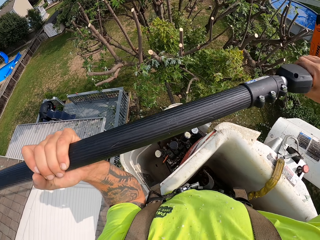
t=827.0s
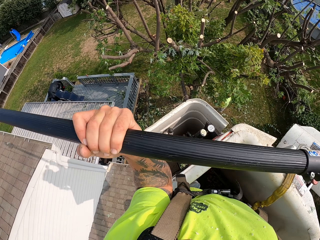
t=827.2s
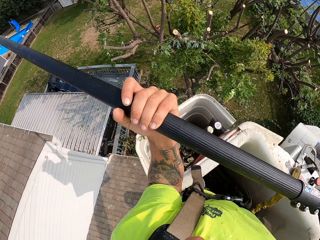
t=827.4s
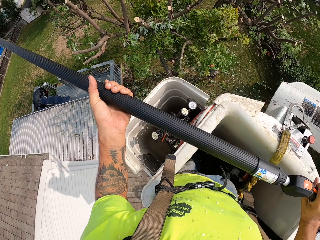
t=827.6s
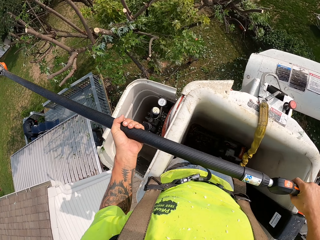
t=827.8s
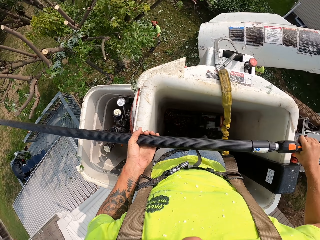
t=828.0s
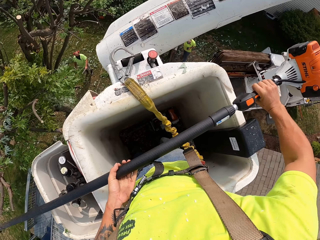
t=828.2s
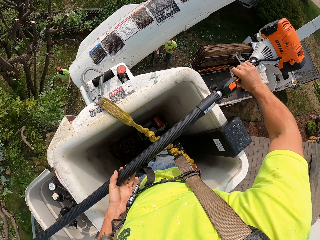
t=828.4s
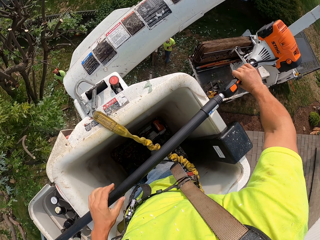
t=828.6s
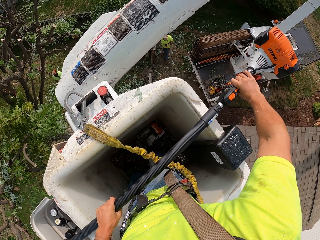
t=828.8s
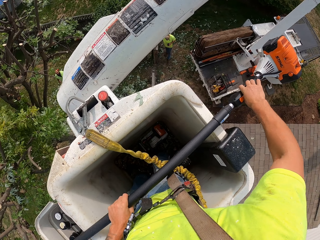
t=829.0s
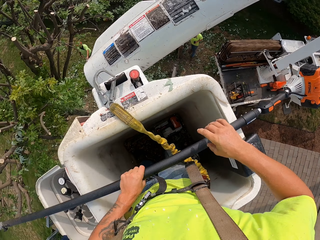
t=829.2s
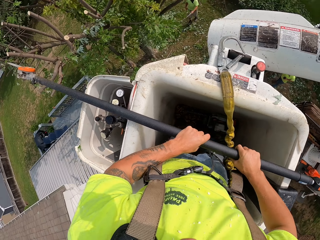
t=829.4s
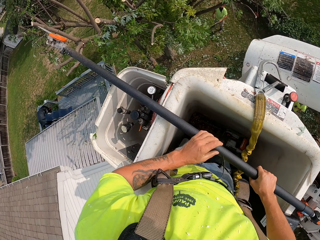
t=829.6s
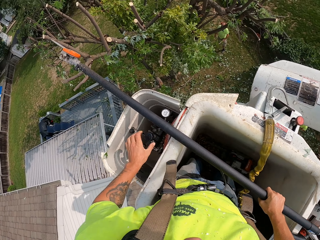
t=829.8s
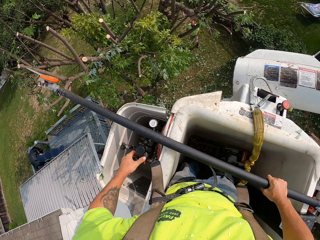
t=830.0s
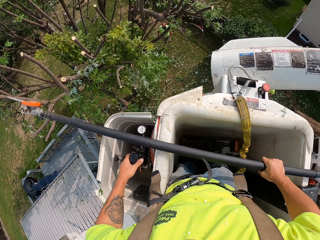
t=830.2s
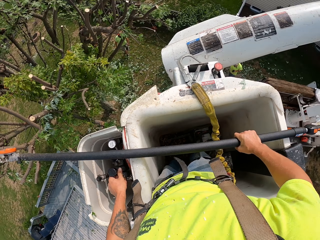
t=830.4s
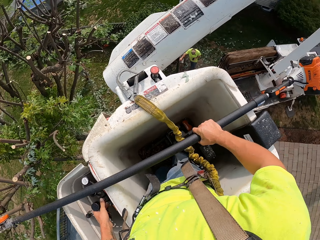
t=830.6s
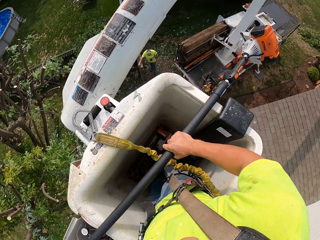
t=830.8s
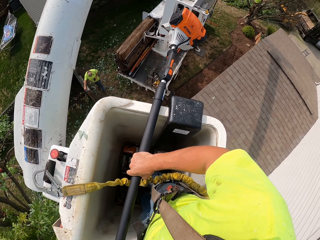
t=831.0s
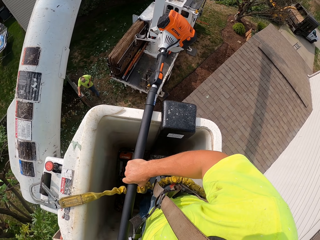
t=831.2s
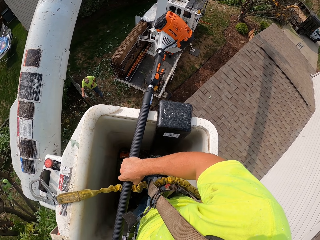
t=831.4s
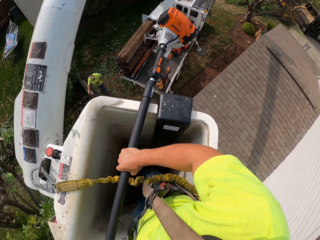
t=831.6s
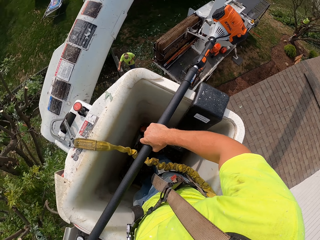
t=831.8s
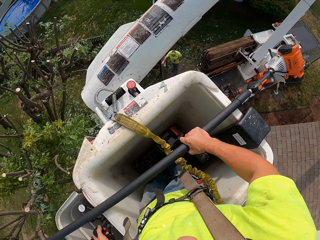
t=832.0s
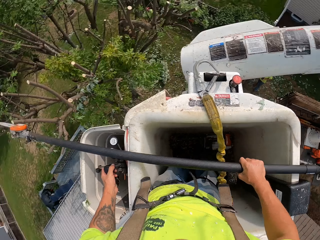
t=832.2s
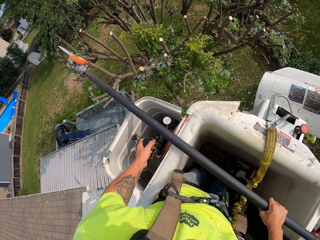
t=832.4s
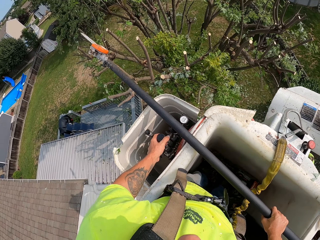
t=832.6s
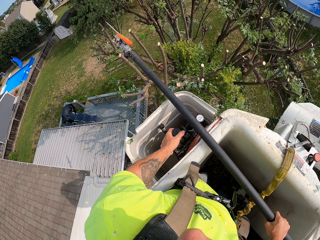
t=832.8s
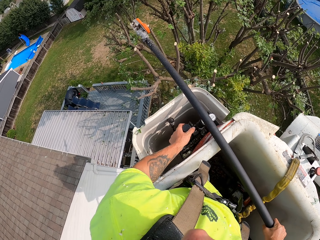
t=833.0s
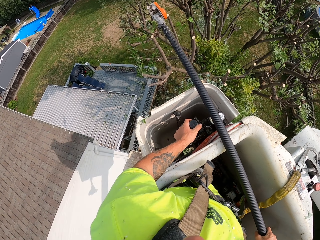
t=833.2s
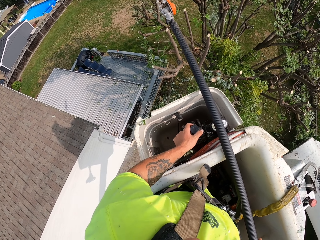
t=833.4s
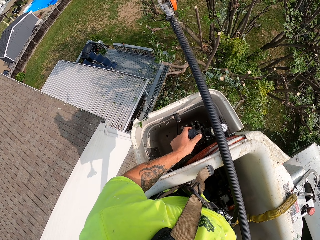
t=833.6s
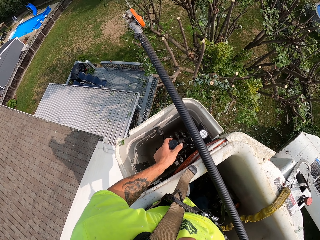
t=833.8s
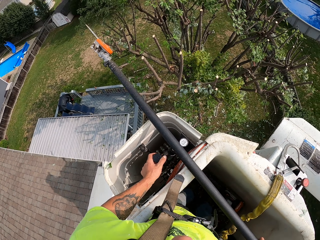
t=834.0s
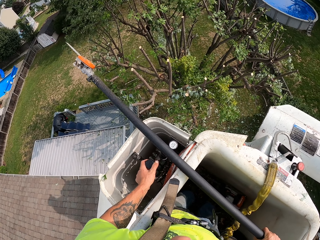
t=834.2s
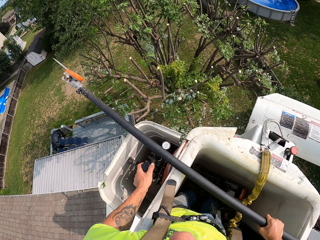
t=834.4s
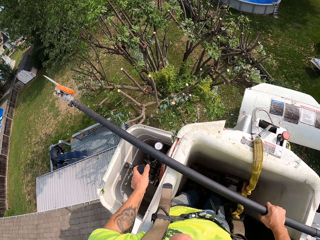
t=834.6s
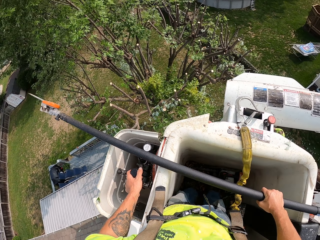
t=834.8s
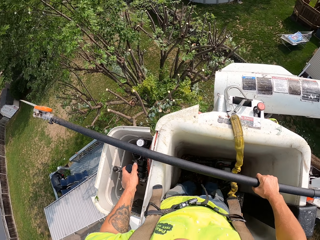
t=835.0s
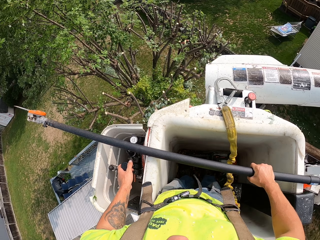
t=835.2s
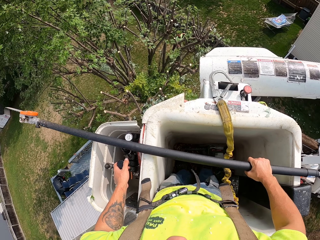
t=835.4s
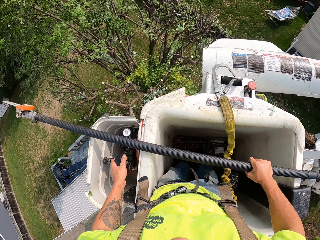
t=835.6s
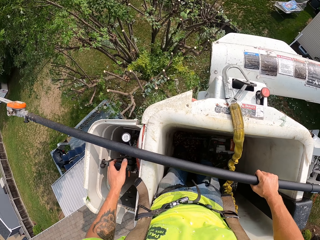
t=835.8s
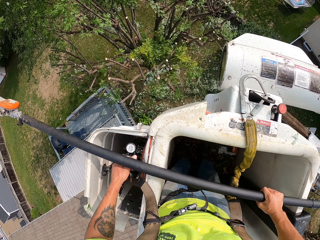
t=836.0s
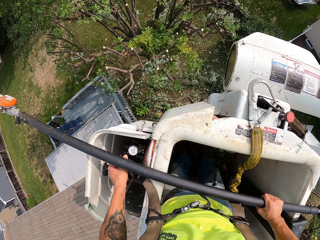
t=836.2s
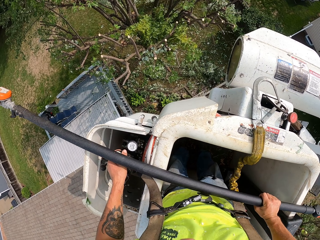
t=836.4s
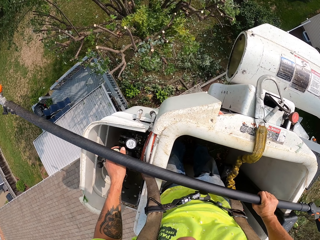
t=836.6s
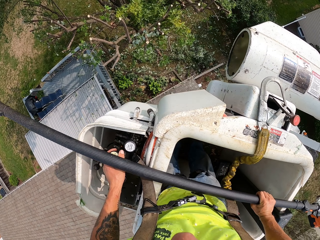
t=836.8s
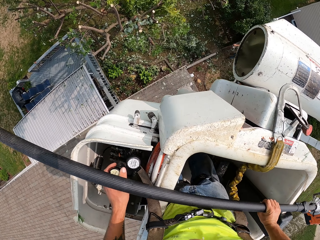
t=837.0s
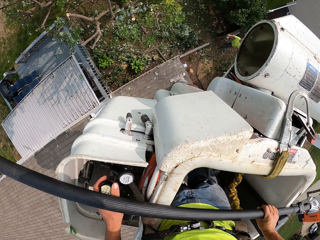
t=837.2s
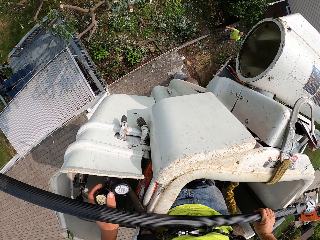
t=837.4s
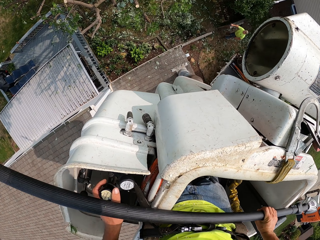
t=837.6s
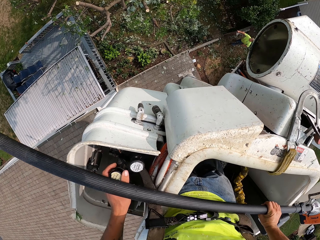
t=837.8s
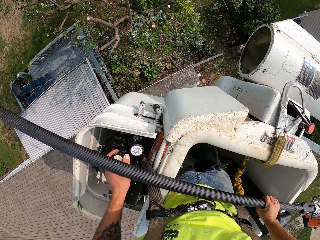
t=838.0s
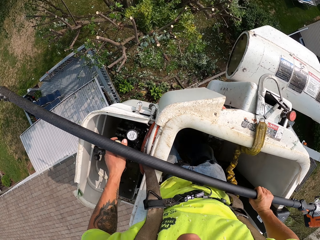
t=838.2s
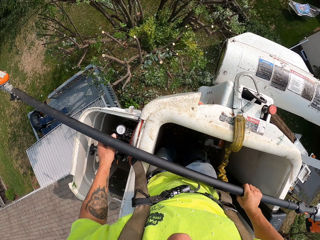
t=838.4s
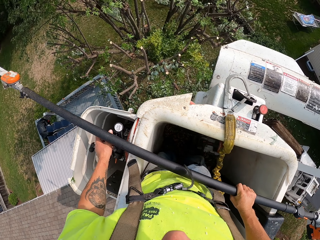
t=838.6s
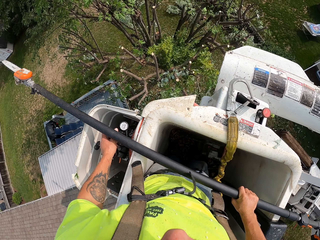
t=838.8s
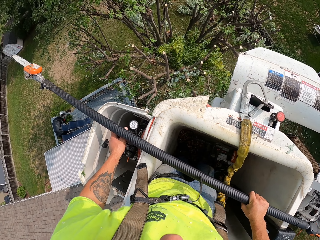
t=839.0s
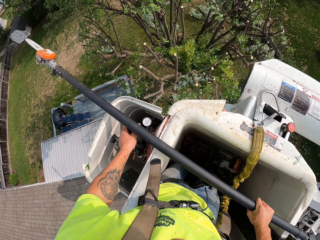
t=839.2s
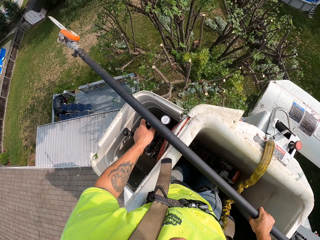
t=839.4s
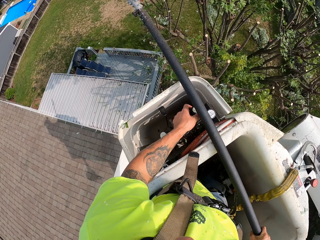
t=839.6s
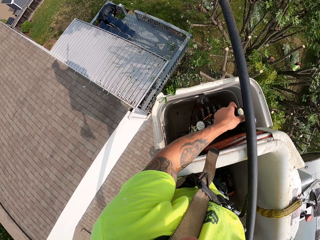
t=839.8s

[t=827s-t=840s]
The camera wearer rotates something. He places the chain saw on the bucket lift with his hands. He operates the control section of the bucket lift with his left hand. He operates something.

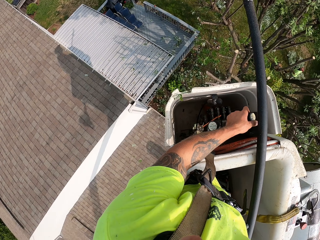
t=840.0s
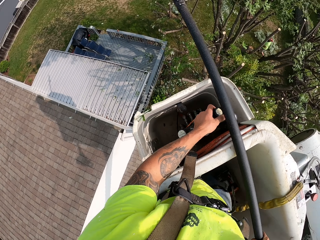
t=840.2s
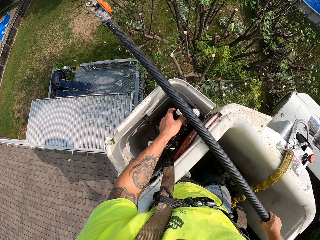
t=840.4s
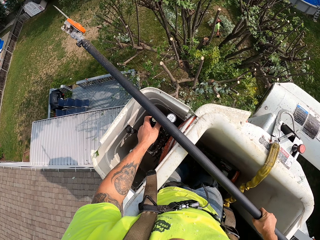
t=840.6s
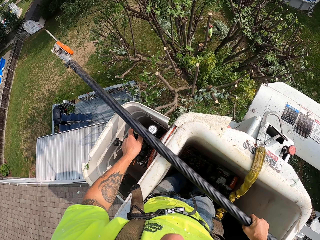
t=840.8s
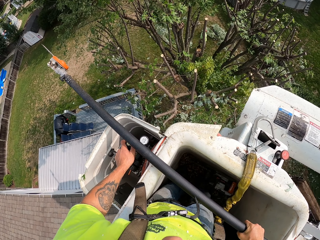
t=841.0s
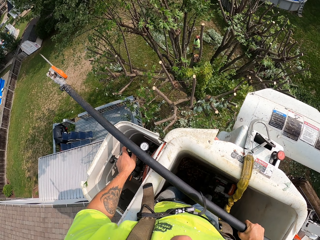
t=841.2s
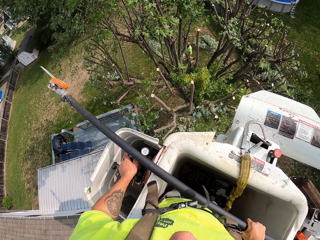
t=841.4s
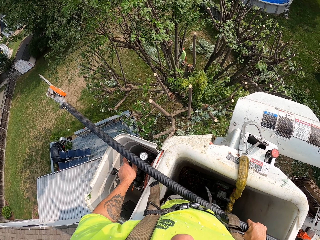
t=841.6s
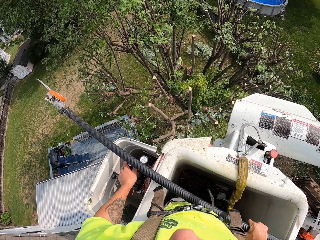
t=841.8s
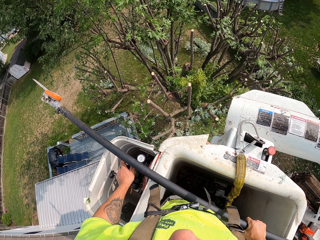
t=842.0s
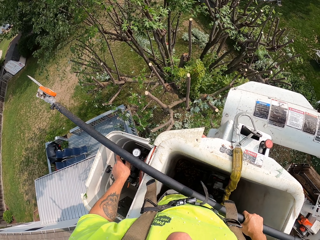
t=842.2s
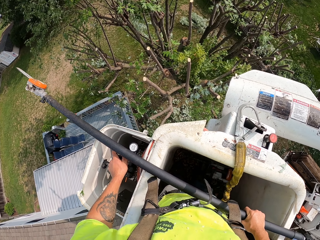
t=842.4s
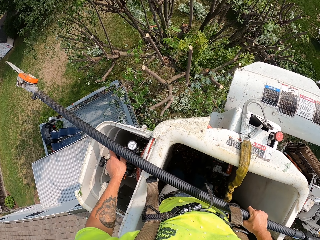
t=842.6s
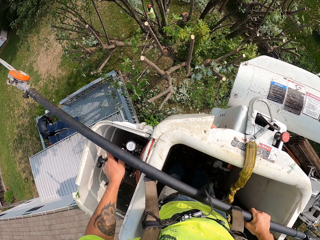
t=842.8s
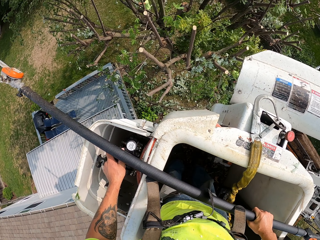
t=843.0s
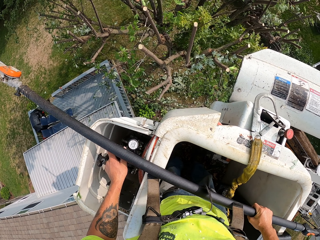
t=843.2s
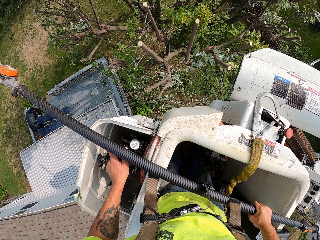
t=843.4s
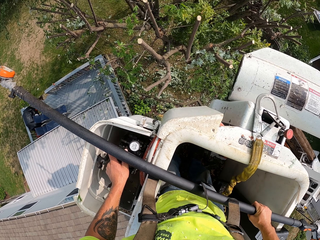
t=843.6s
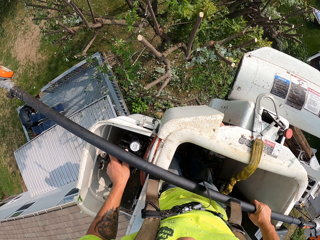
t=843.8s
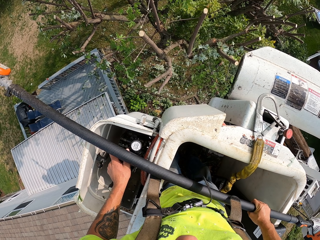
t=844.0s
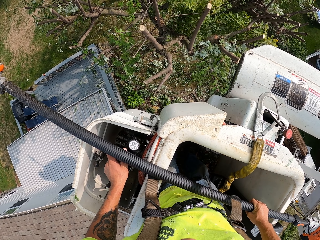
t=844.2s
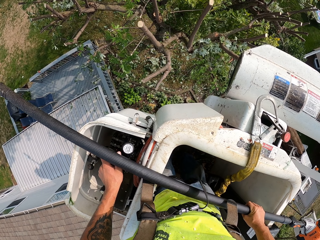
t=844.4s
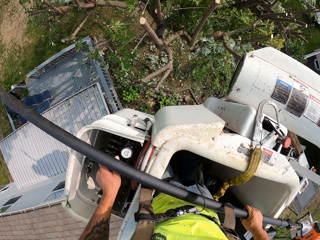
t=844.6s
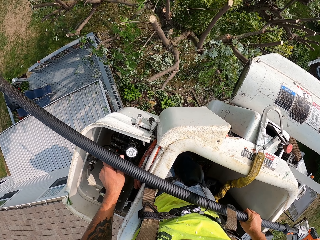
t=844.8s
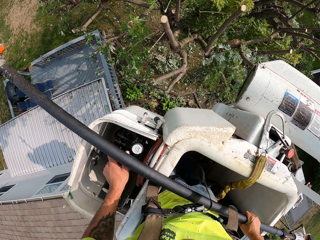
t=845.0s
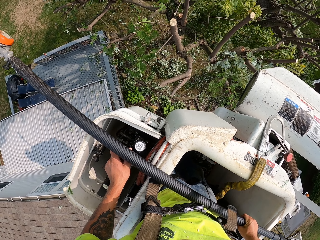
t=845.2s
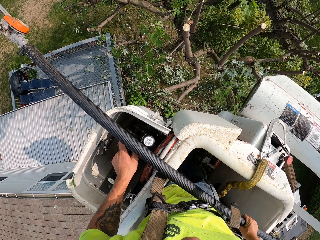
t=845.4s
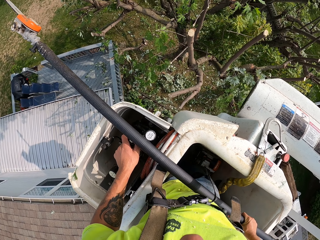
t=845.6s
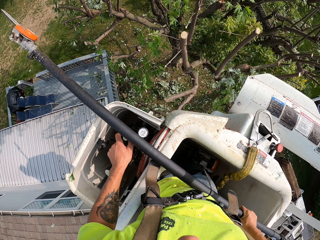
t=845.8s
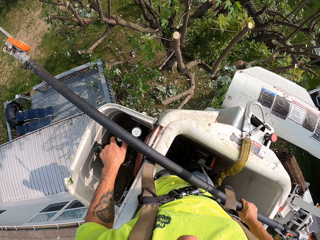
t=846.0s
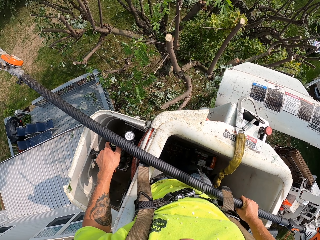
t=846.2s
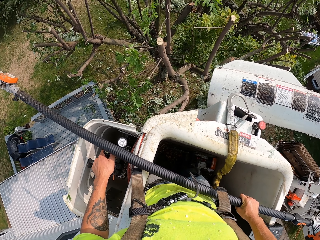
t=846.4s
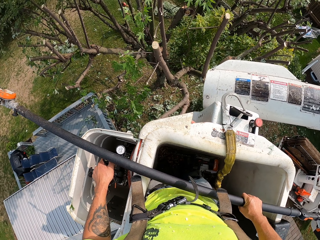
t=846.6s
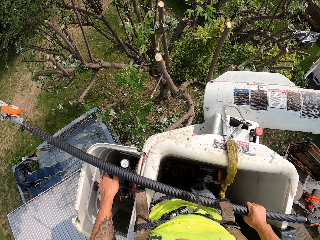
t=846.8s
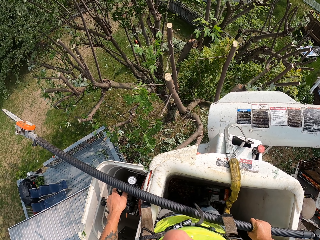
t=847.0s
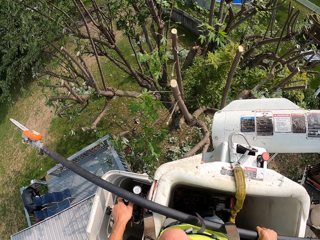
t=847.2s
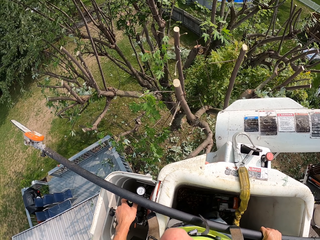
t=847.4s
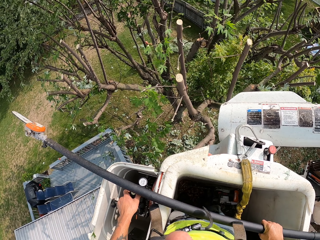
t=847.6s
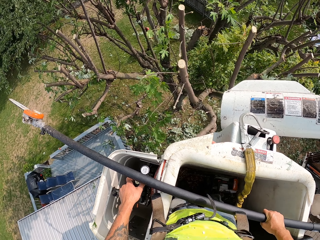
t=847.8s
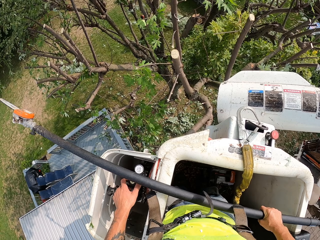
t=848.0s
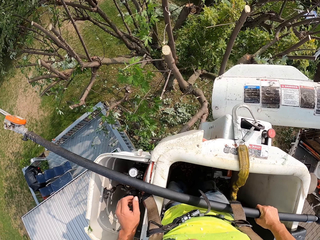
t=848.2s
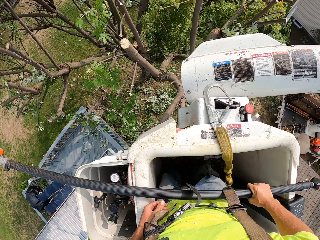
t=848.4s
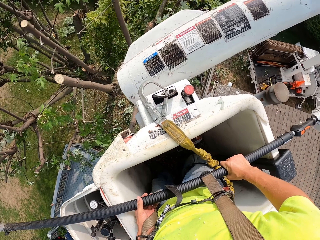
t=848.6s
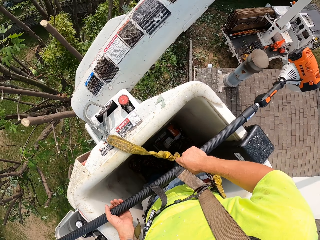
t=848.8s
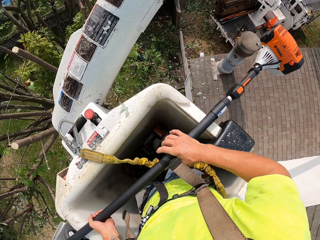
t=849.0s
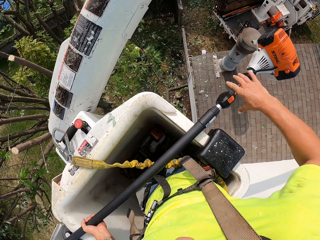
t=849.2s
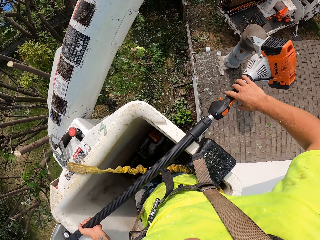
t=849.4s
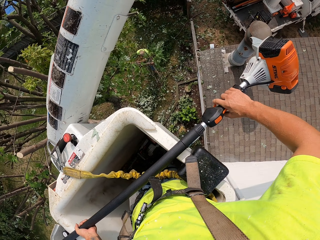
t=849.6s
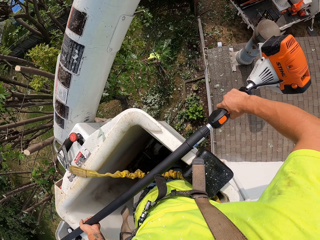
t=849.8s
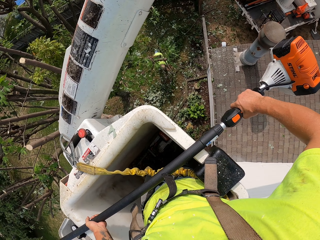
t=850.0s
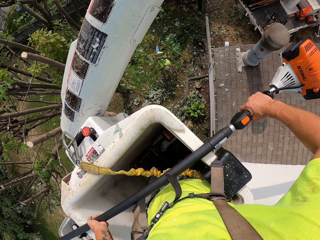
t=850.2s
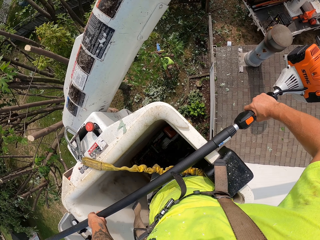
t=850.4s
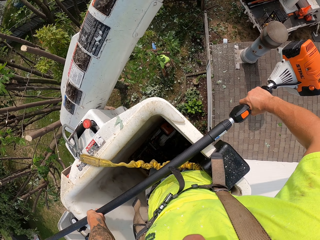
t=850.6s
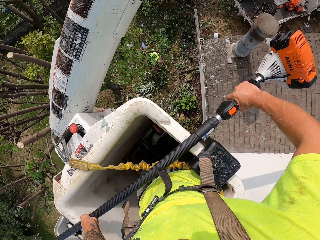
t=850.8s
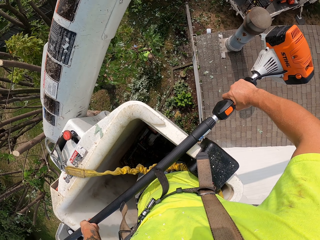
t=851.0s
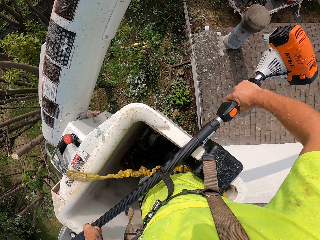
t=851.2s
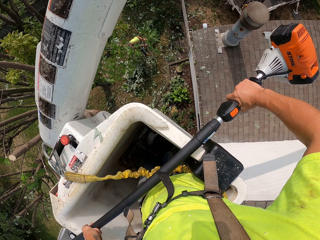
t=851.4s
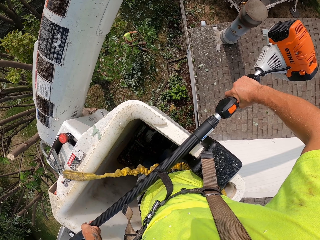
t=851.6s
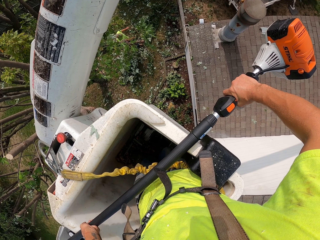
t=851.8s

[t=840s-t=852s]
The camera wearer holds the chain saw with his hands. A man drags a branch of tree on the ground with his hands.
